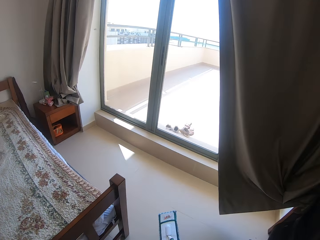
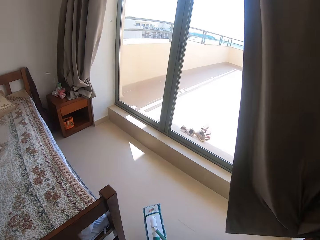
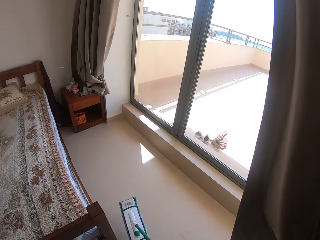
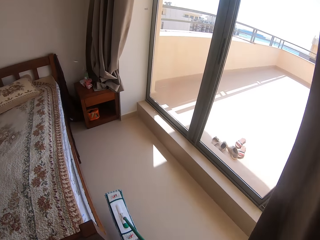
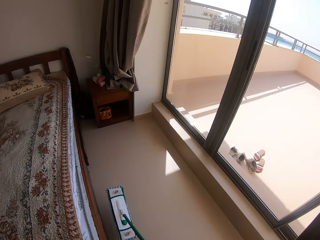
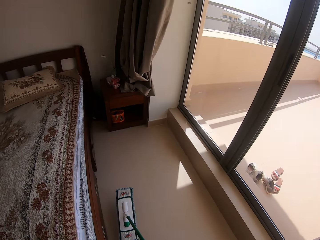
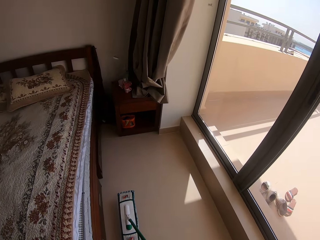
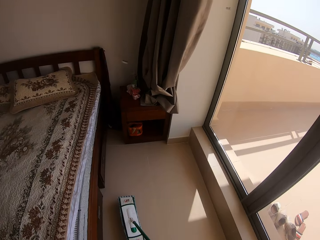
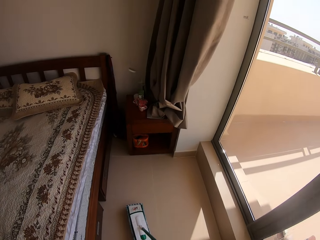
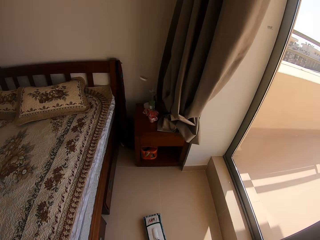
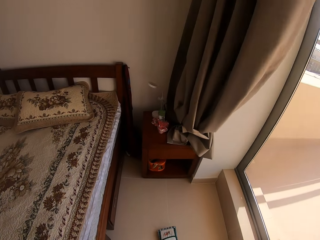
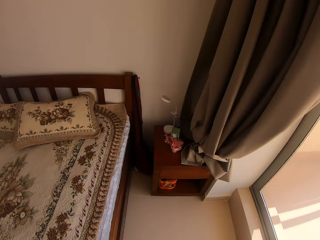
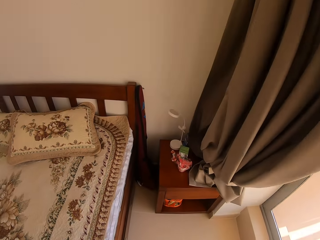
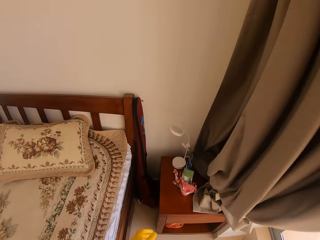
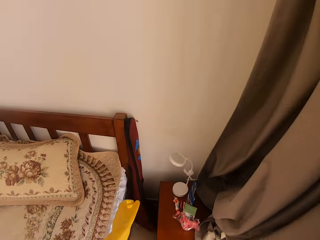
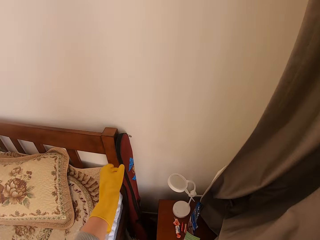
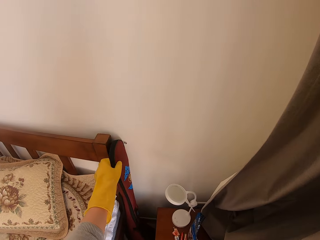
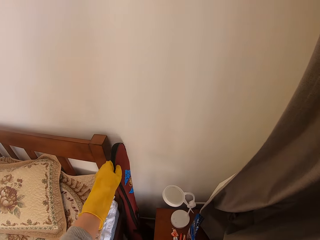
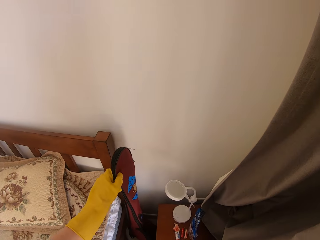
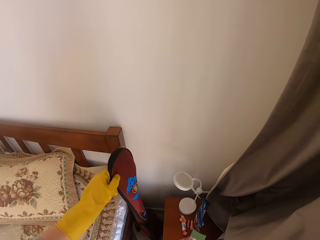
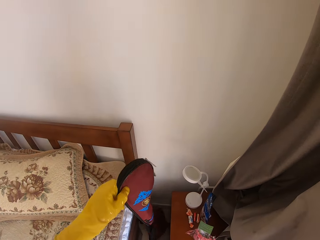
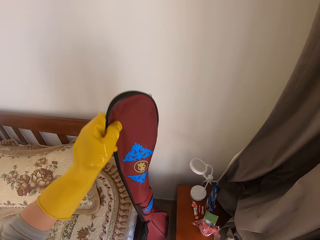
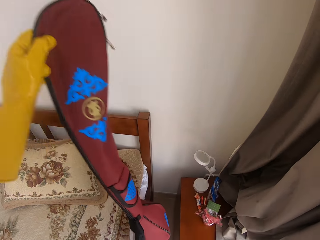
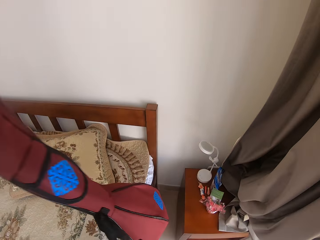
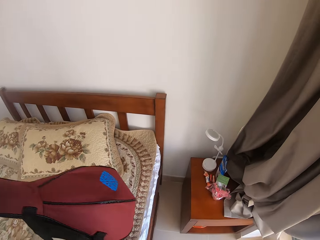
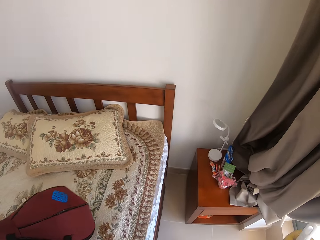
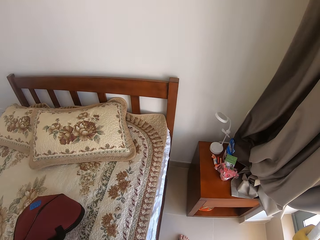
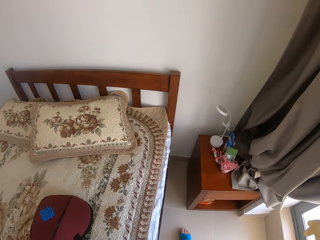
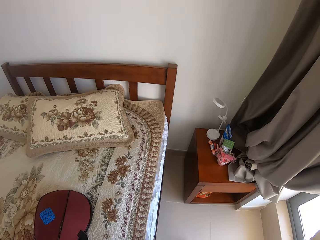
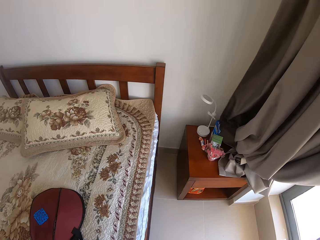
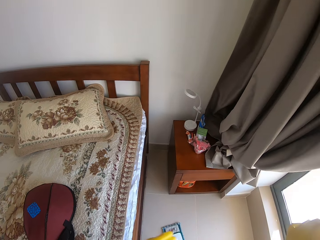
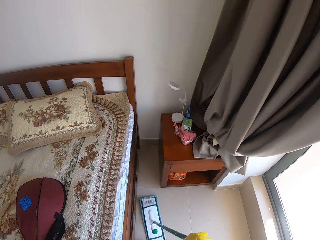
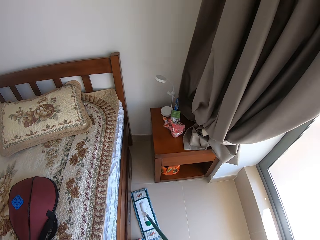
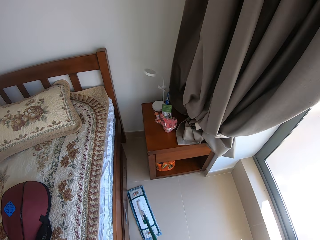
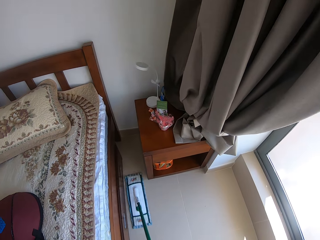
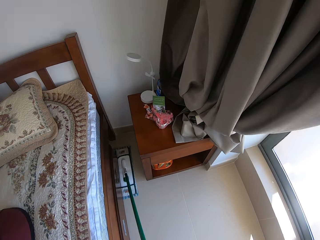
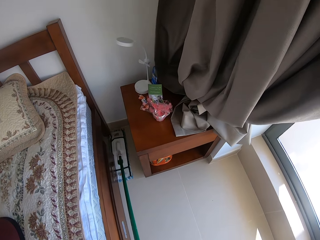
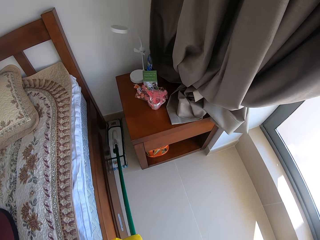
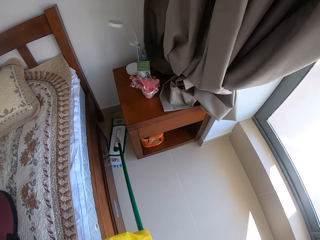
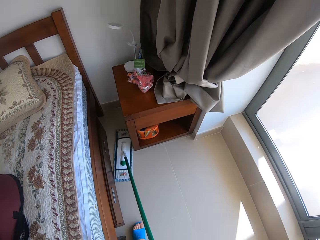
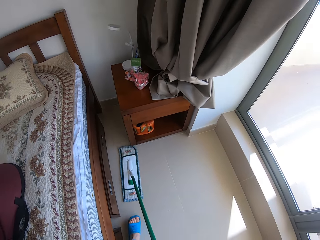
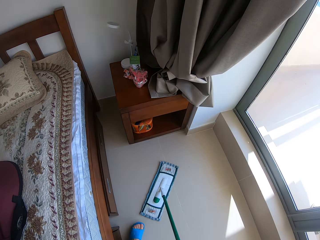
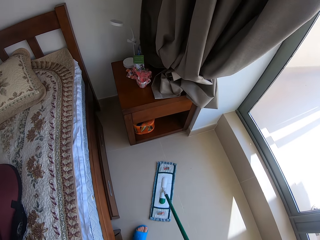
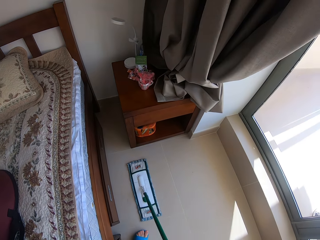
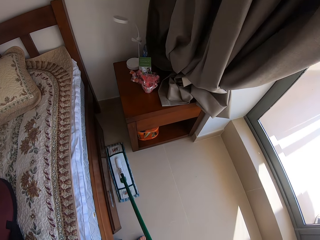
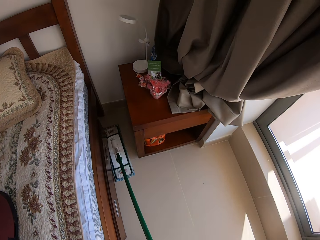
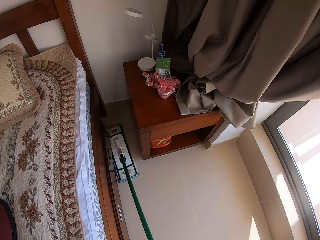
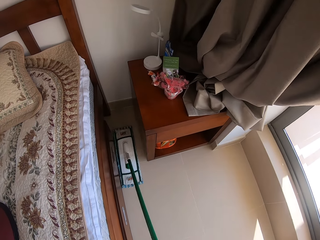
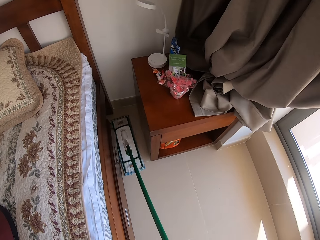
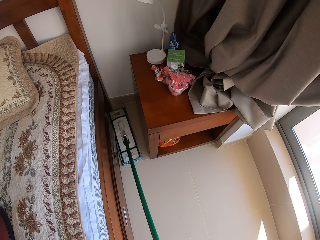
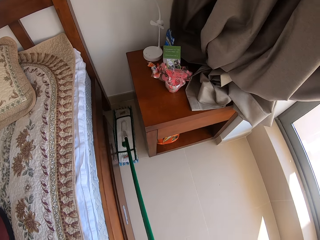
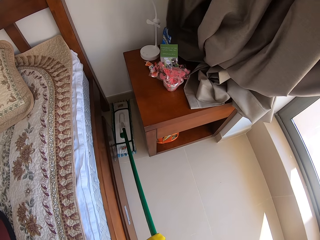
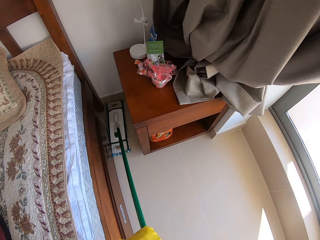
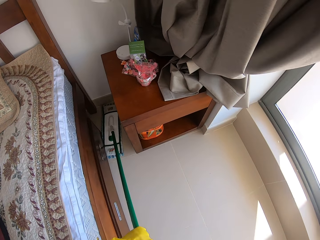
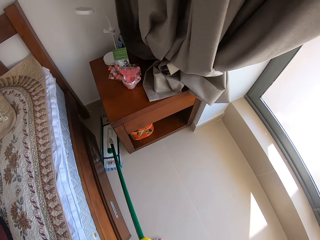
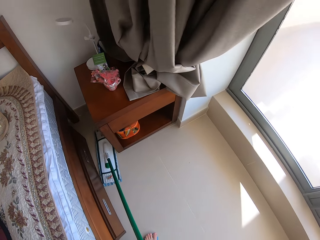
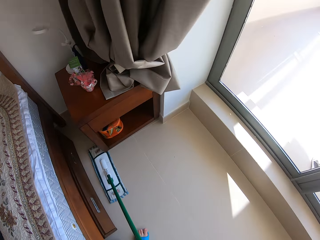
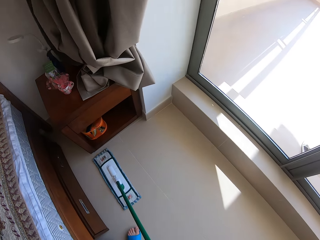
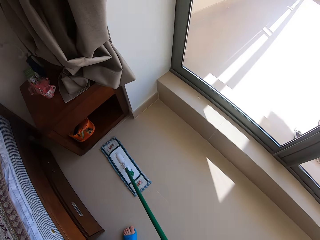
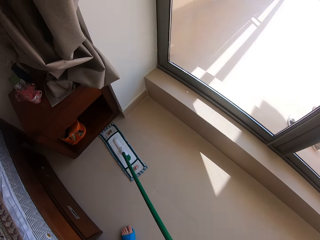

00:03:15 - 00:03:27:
The camera wearer picks a guitar bag. They drop the guitar bag on the bed. They mop the bedroom floor.

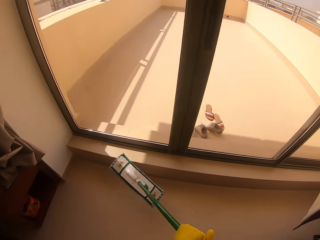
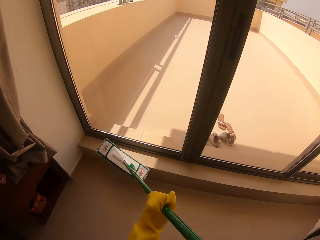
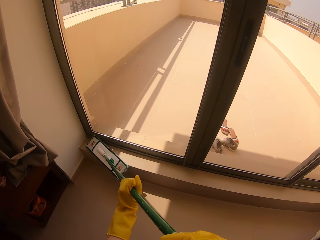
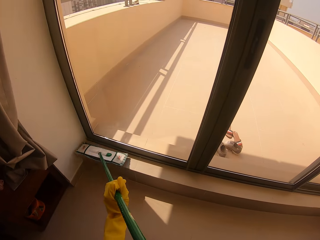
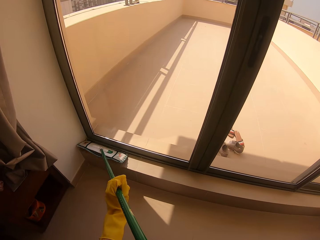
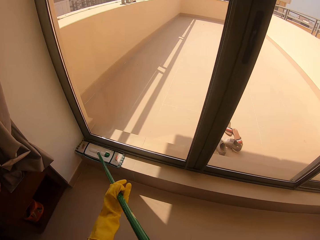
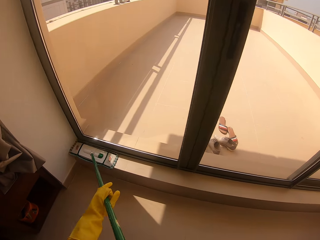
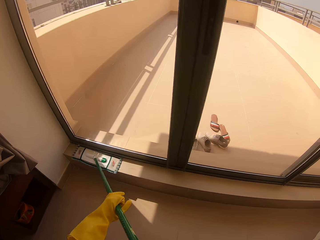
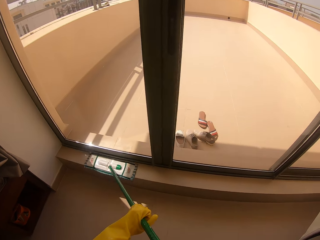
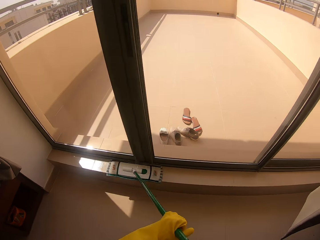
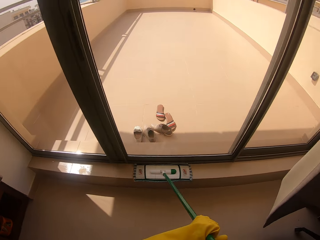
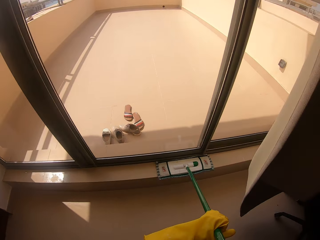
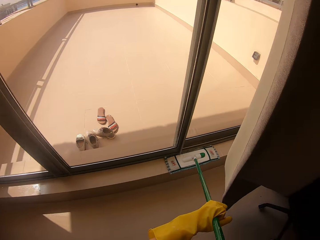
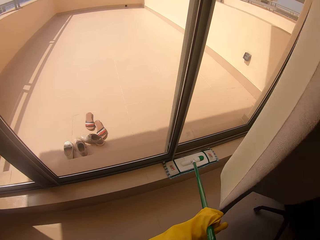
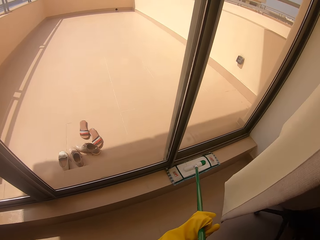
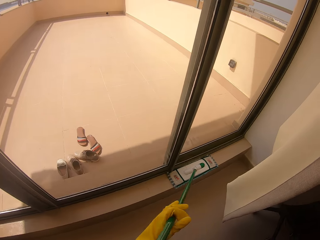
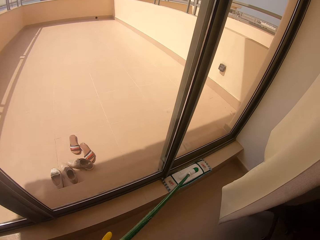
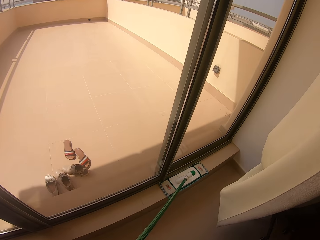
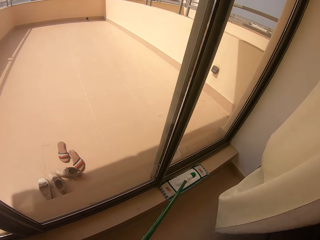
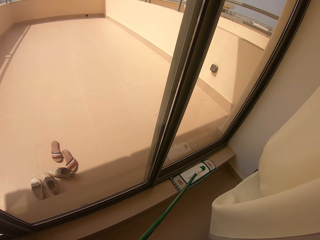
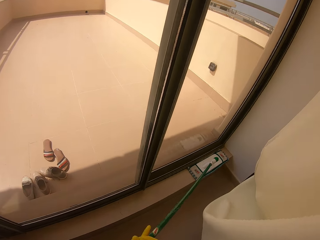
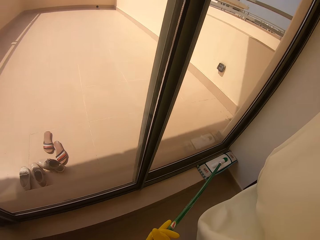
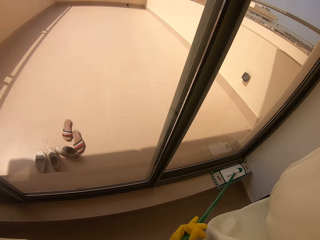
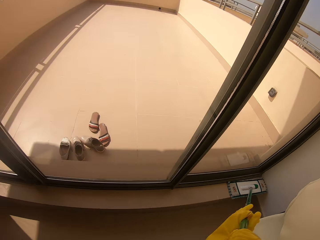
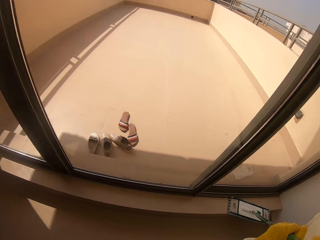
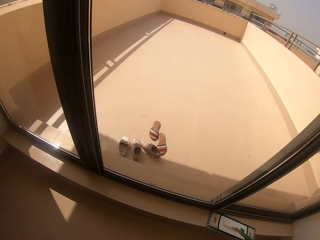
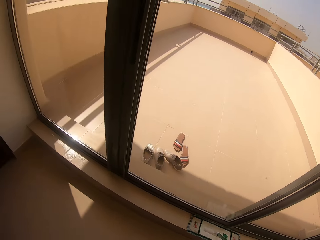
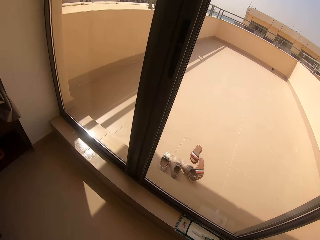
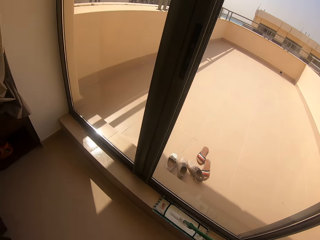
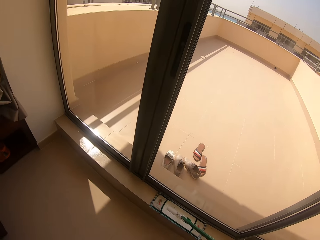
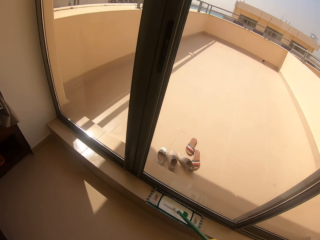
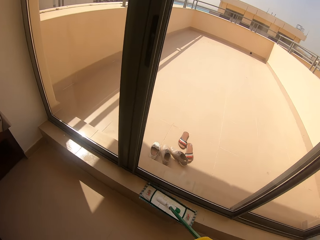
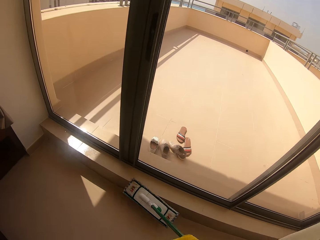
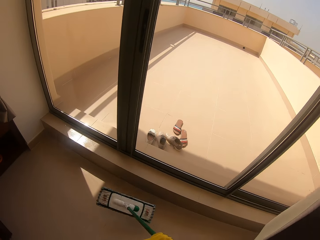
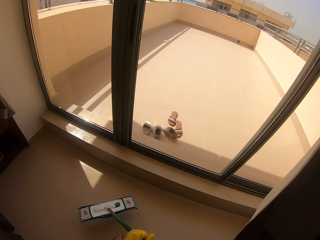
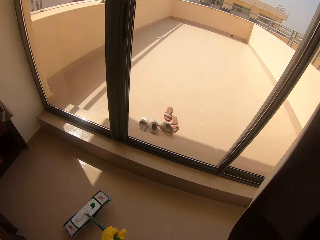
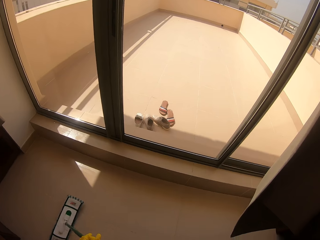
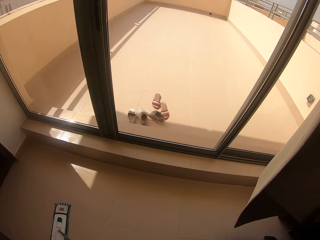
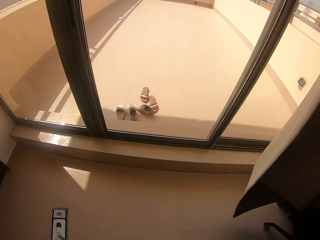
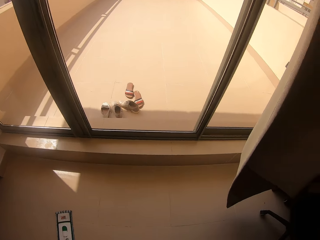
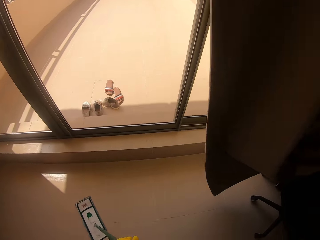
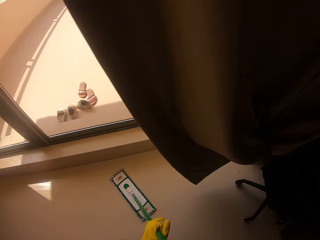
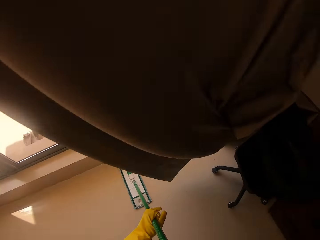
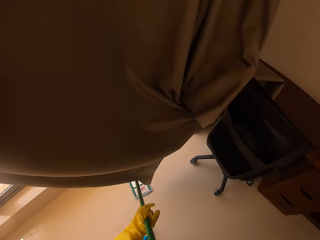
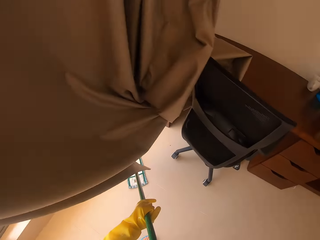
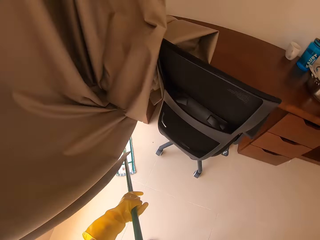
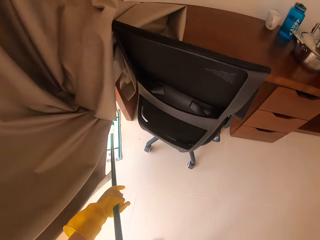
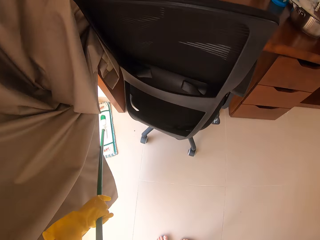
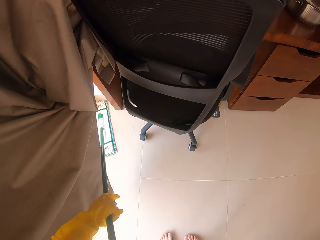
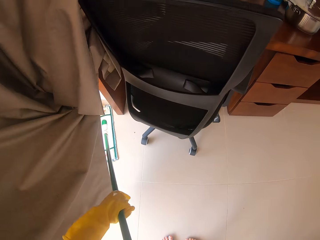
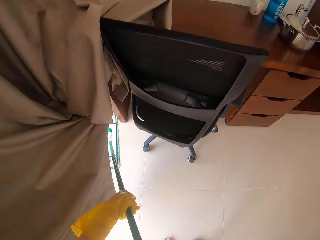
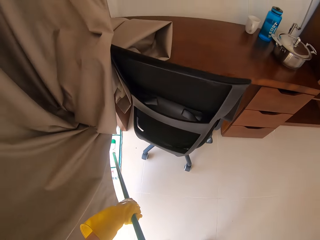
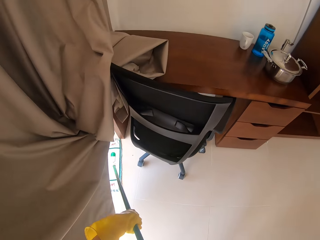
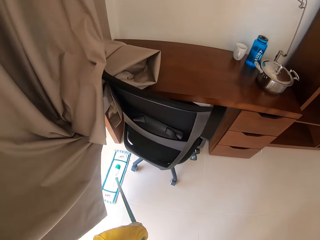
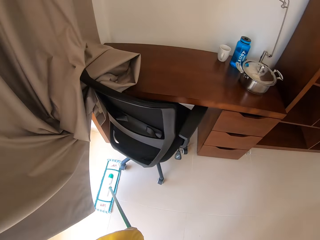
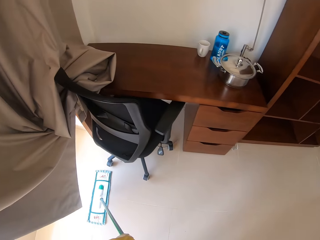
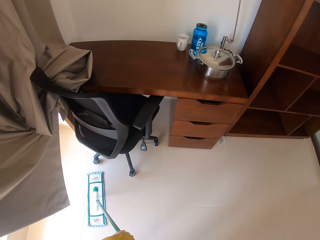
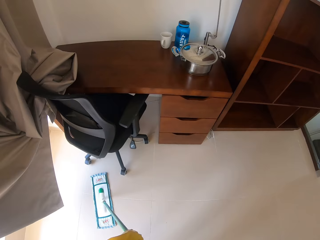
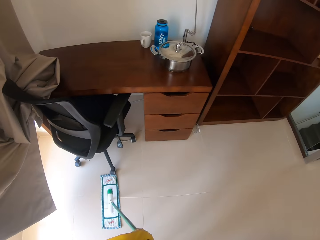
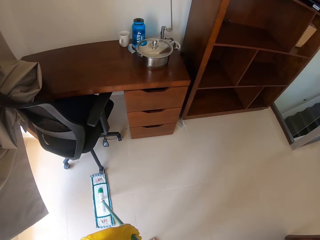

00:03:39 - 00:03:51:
The camera wearer mops the windowsill. They mop the bedroom floor.
